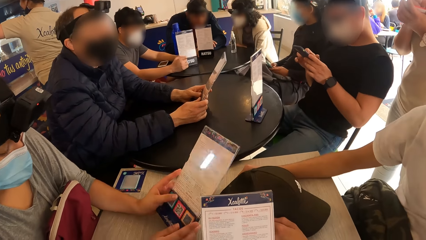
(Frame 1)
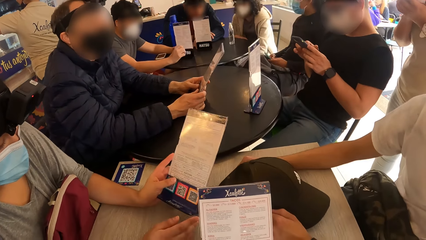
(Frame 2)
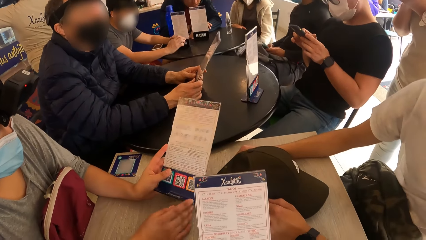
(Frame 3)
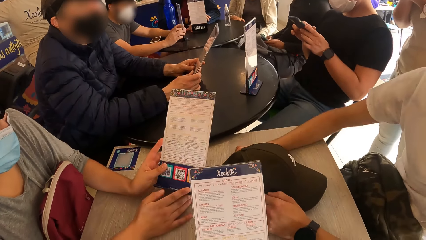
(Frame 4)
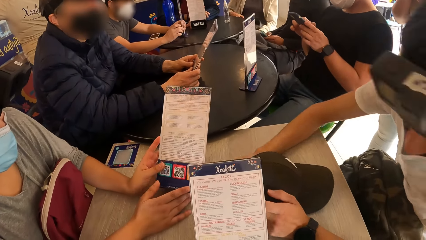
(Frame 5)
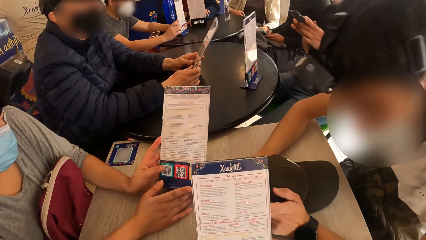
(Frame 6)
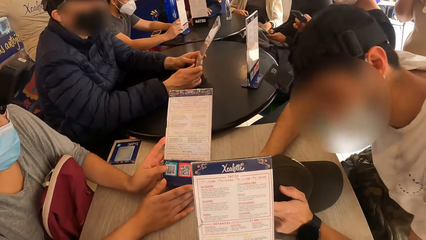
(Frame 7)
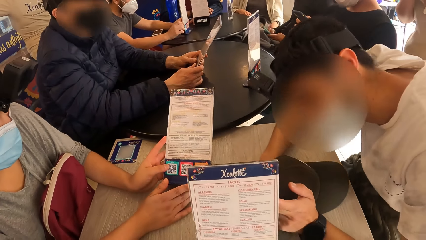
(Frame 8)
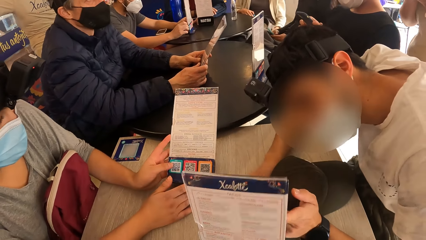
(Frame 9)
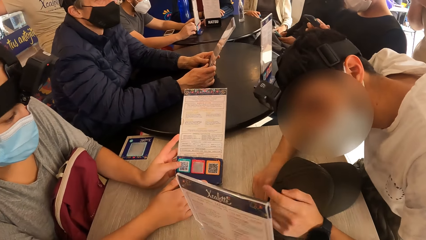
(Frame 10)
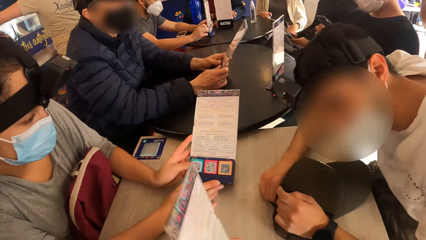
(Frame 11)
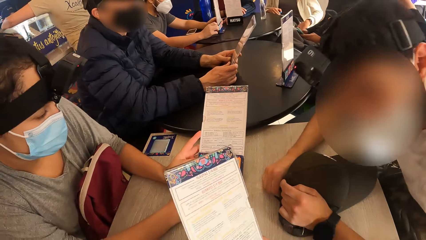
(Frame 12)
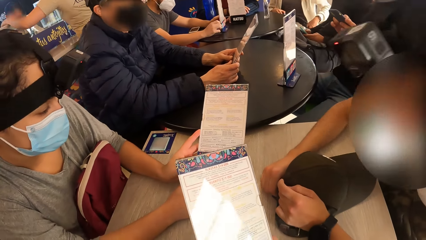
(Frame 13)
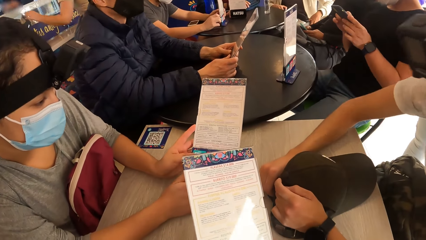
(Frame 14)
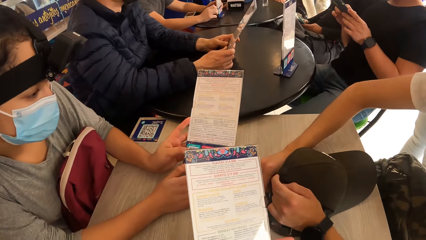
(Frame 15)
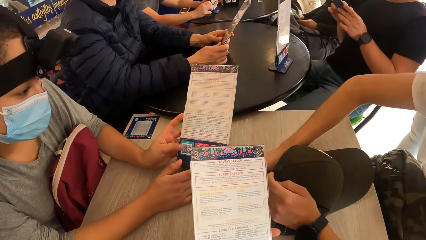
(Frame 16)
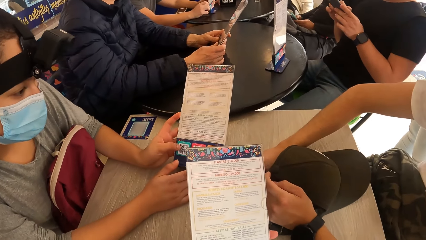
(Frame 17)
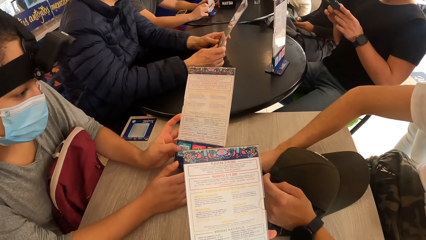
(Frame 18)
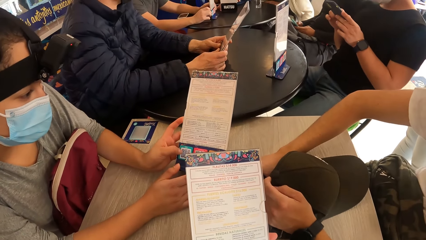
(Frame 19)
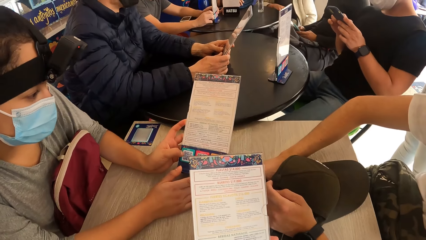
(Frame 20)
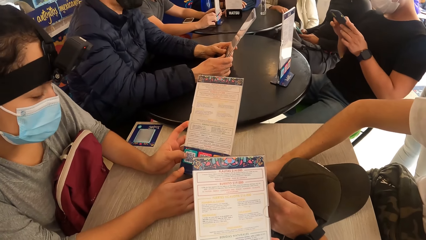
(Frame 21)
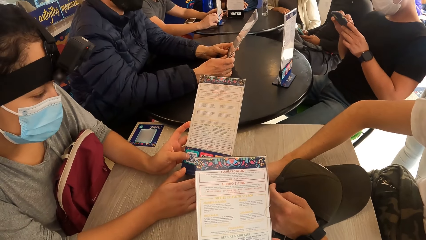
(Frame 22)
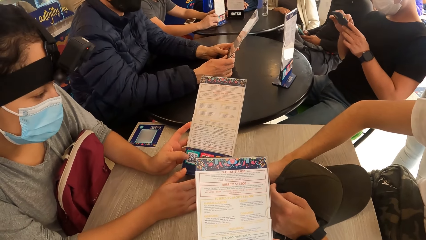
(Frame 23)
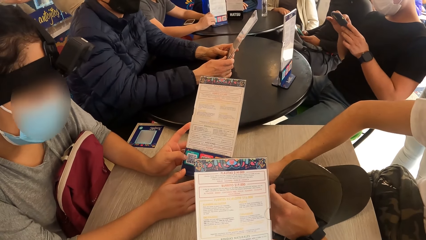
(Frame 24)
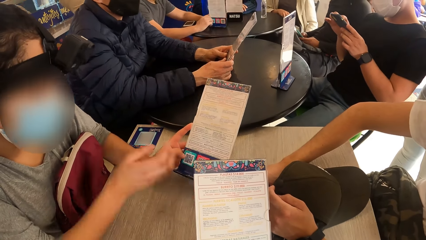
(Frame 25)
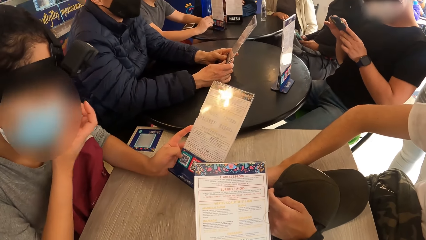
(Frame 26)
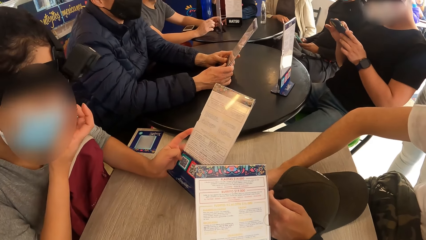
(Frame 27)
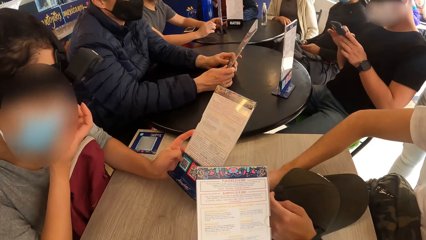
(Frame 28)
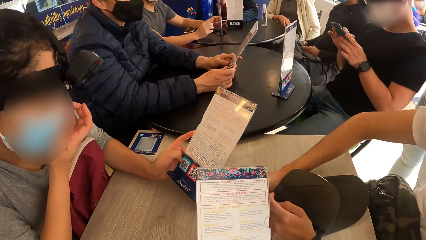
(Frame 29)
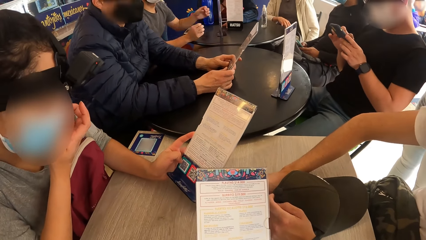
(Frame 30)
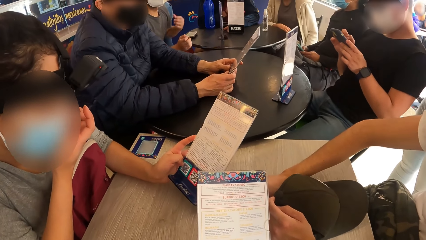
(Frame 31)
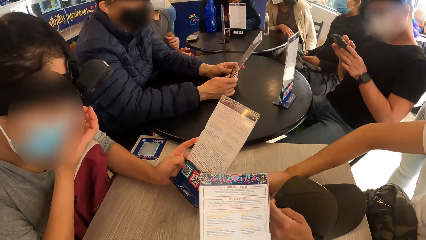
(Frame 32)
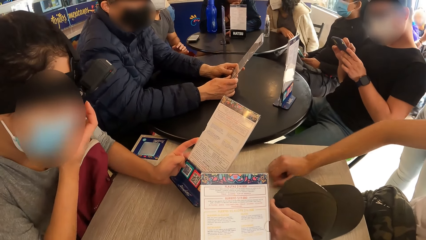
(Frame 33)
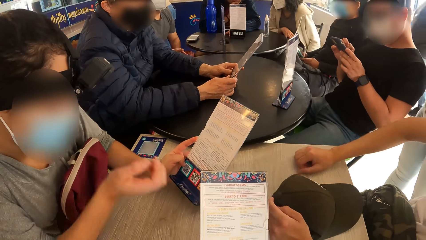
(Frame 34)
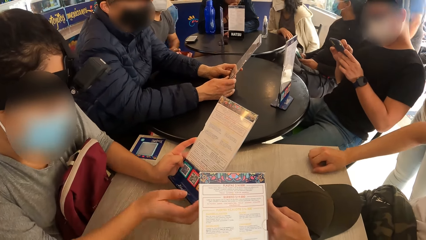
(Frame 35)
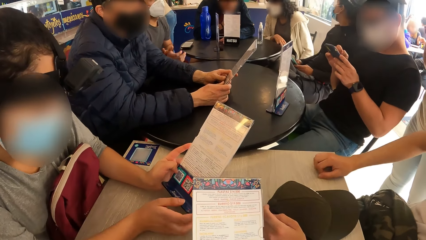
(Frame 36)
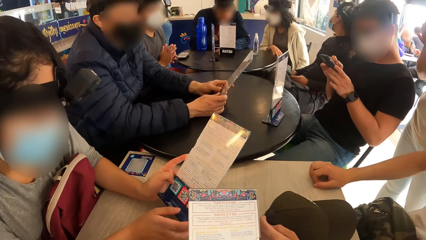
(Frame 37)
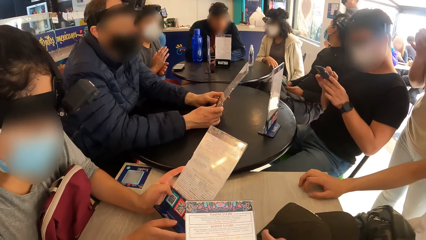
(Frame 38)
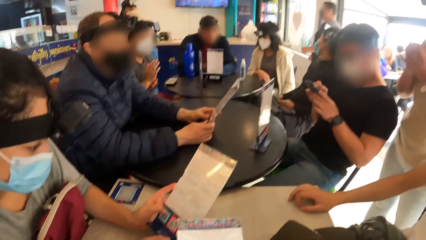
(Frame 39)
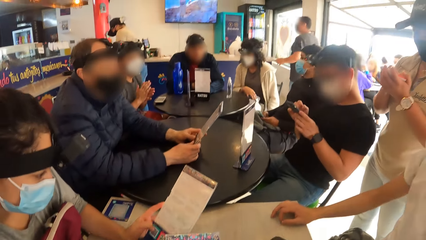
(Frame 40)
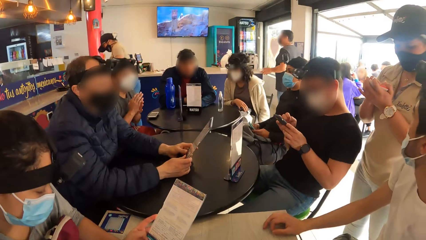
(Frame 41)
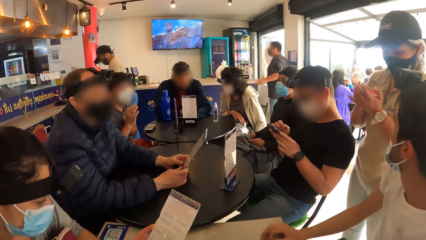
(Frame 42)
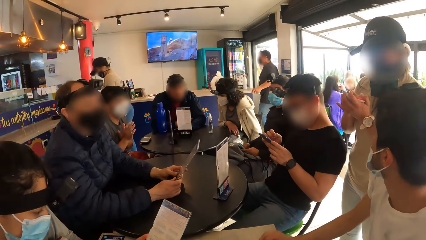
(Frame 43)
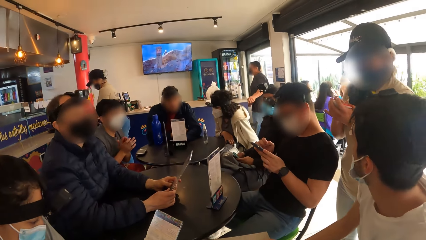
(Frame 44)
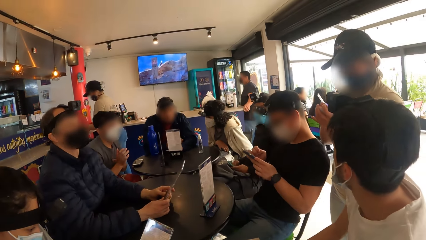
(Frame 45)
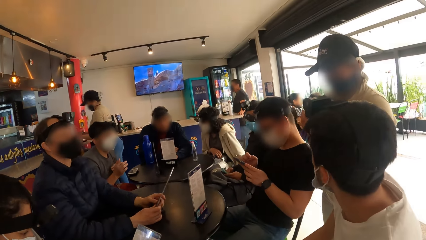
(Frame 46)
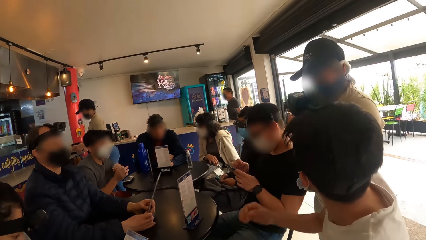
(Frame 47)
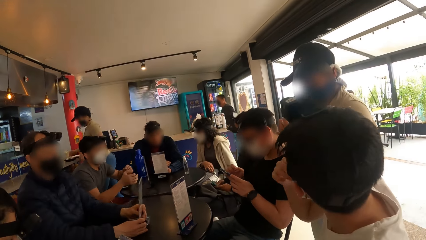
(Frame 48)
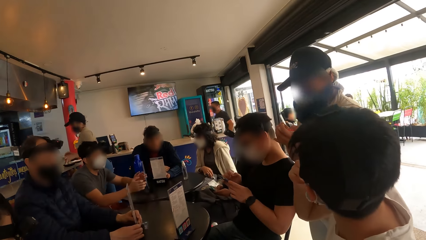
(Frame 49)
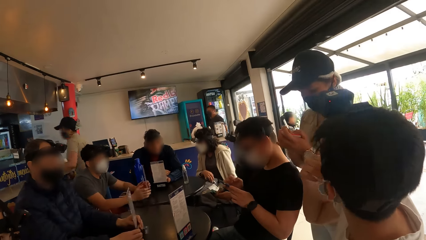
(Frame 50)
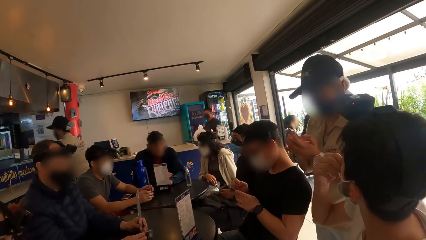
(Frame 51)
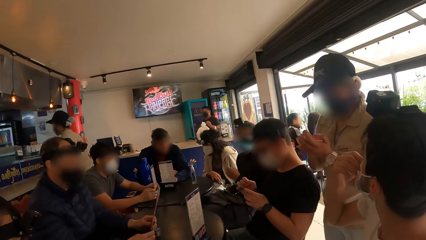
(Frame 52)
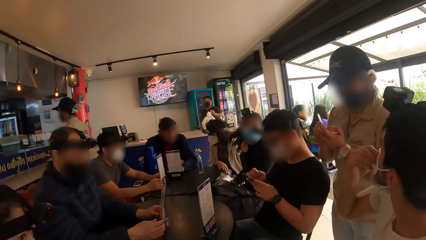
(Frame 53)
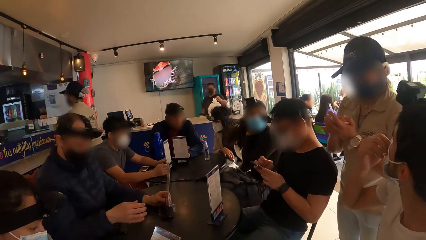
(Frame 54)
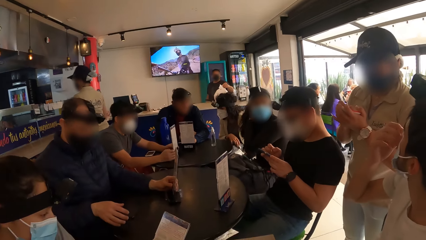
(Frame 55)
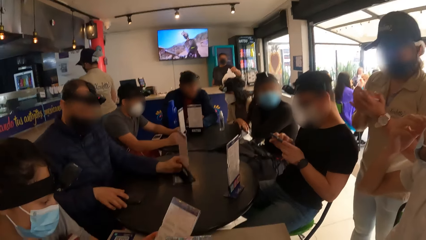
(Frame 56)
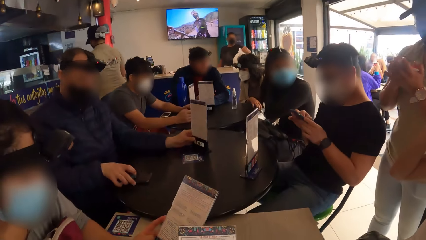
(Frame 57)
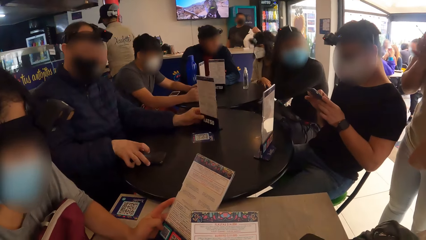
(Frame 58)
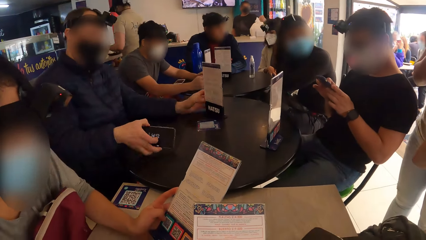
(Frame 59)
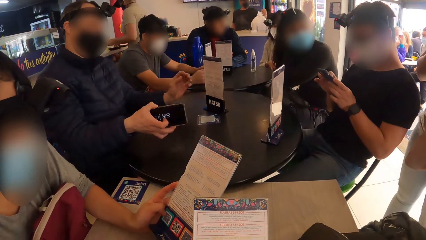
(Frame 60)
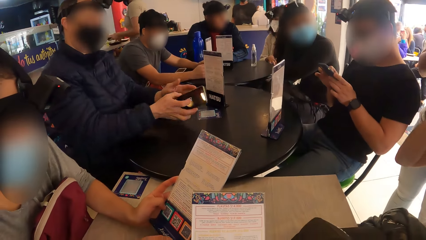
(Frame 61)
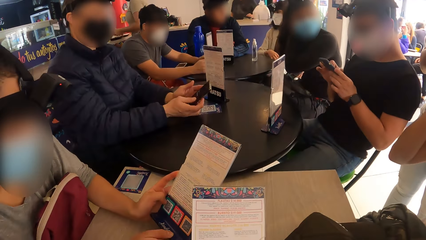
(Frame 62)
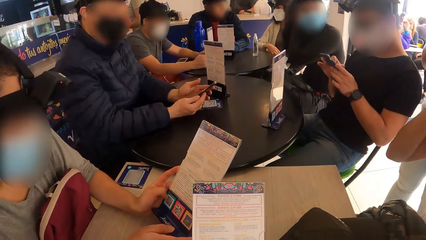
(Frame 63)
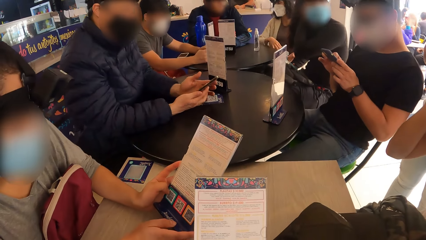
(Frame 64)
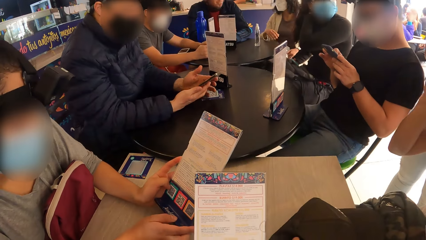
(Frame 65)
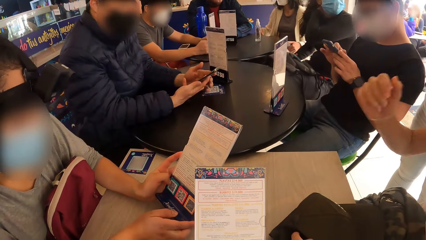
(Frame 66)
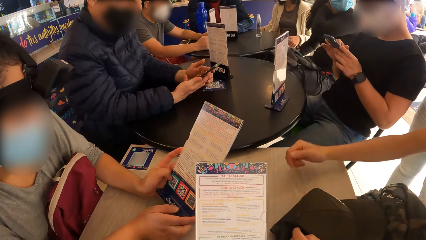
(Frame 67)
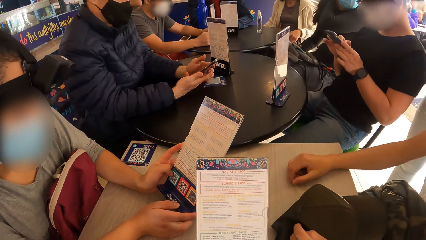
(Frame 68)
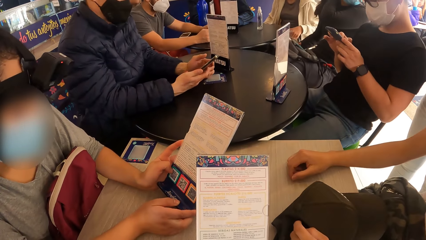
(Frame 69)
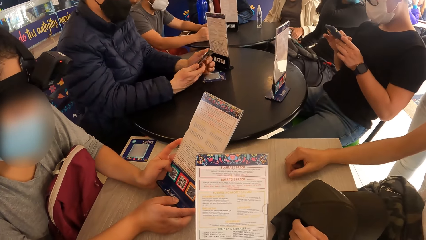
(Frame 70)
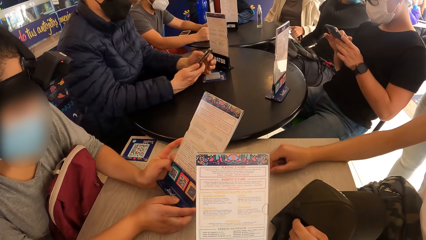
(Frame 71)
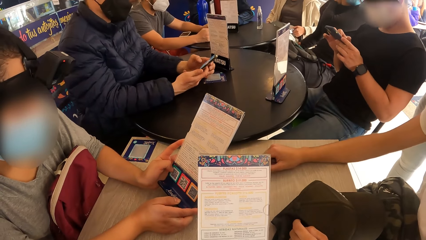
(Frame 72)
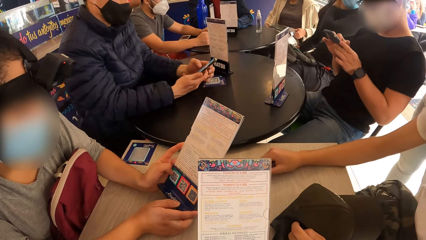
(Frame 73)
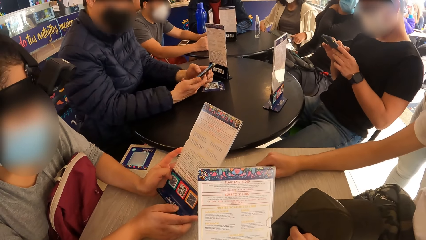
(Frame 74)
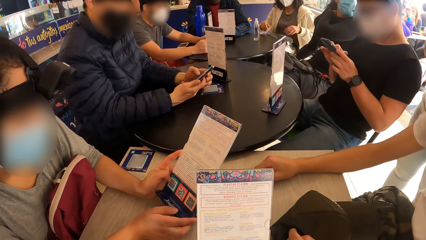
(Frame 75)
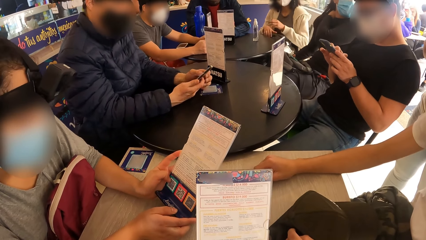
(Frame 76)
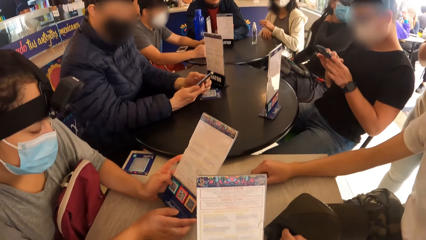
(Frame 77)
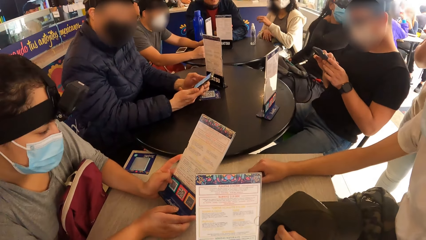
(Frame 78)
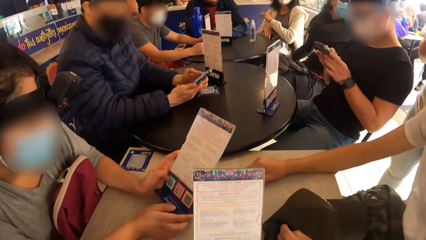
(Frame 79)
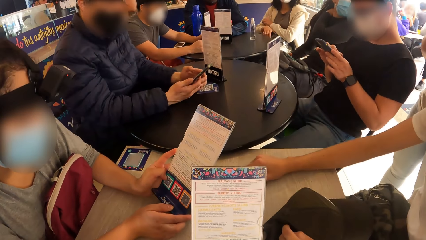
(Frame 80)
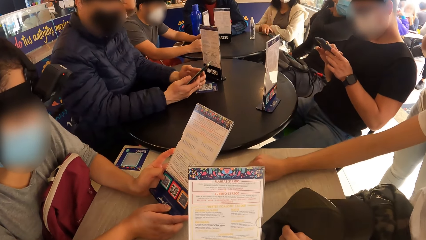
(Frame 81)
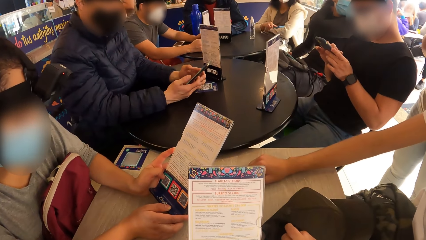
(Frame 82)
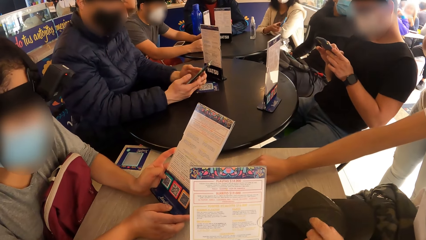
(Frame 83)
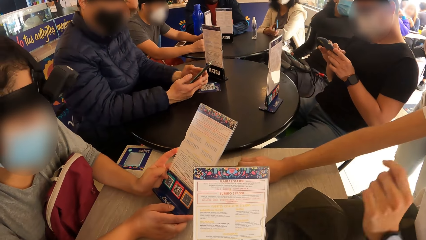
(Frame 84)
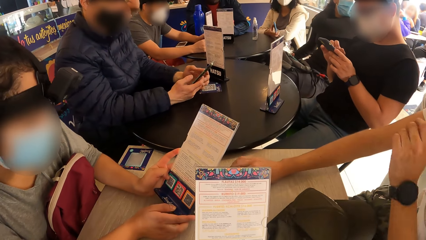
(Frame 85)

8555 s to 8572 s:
The man touches the menu on the table with his left hand. The camera wearer turns the menu with both hands. The man interacts with someone. The camera wearer reads the menu. The woman touches her face with her right hand and wipes her face. The woman holds the menu on the table with both hands. The man interacts with the waiter. The camera wearer looks around a room. The man touches his face mask with his right hand. Another man operates a phone.
